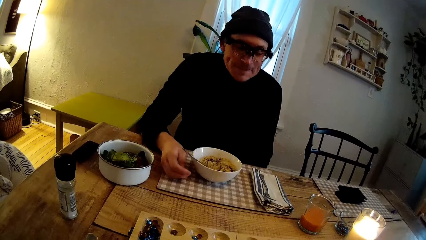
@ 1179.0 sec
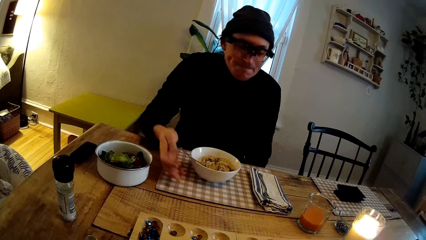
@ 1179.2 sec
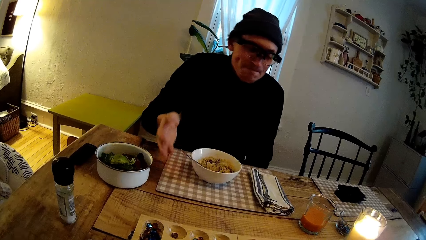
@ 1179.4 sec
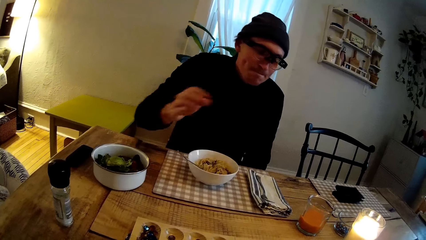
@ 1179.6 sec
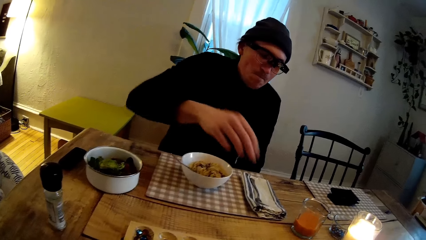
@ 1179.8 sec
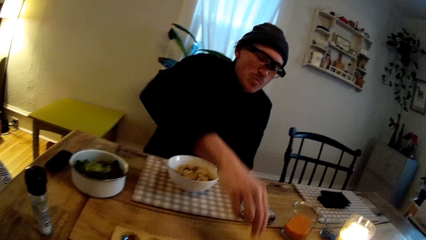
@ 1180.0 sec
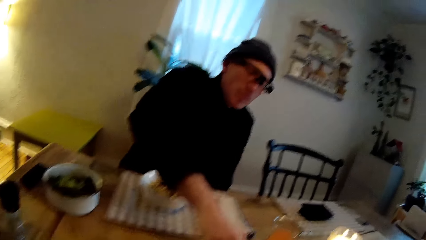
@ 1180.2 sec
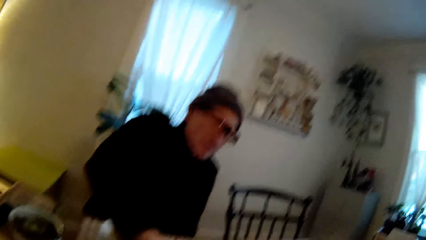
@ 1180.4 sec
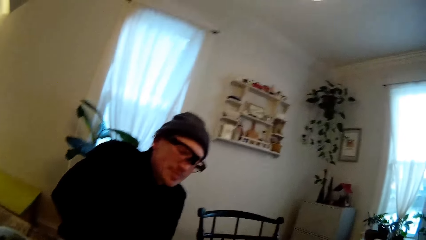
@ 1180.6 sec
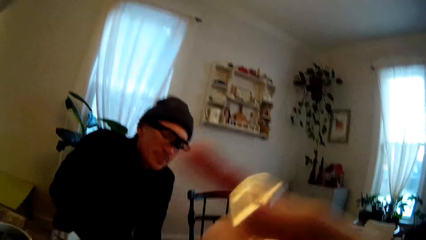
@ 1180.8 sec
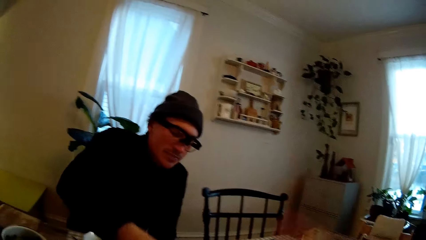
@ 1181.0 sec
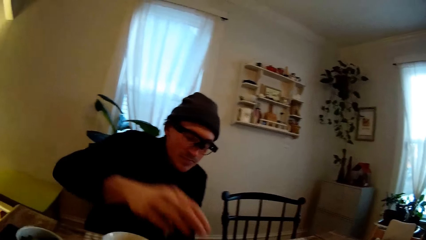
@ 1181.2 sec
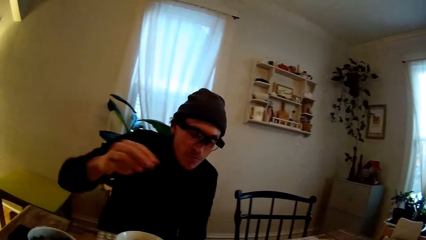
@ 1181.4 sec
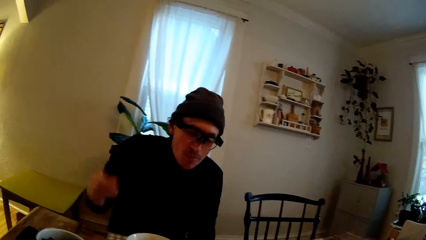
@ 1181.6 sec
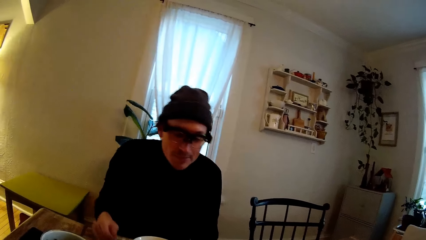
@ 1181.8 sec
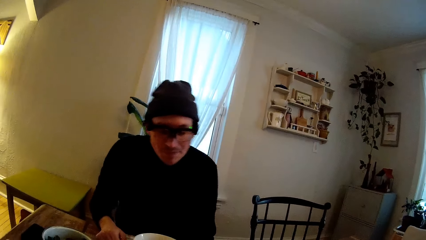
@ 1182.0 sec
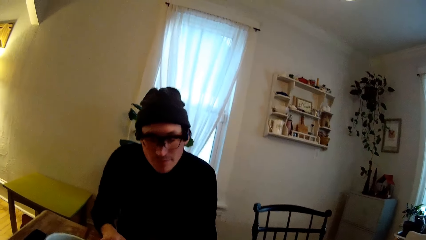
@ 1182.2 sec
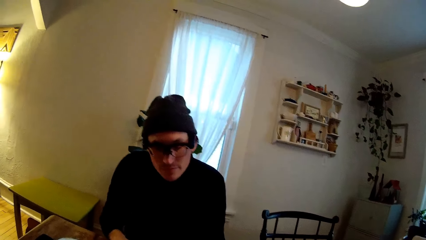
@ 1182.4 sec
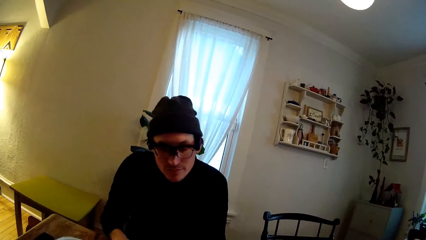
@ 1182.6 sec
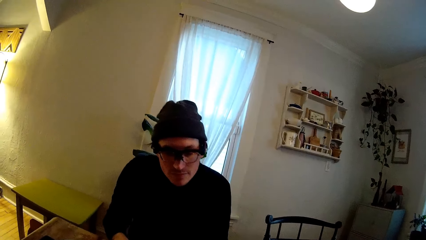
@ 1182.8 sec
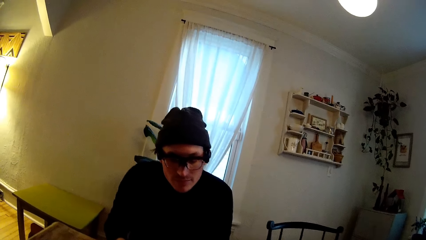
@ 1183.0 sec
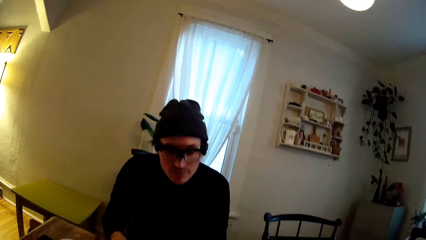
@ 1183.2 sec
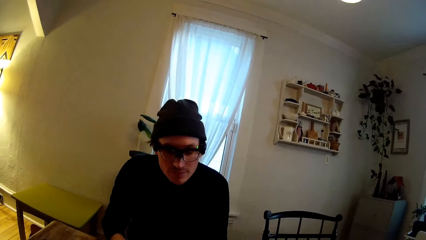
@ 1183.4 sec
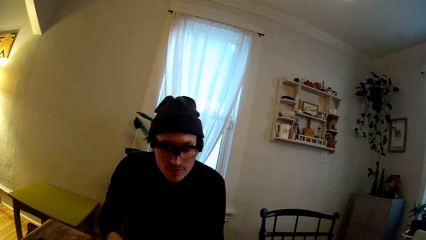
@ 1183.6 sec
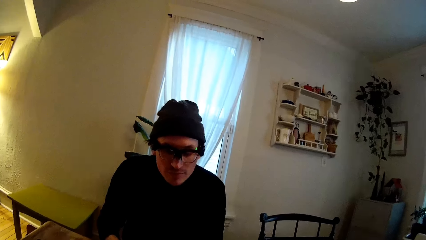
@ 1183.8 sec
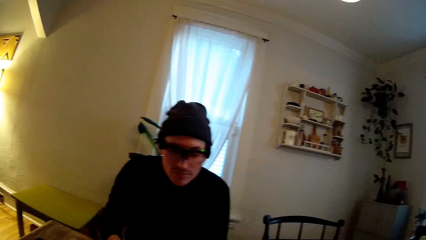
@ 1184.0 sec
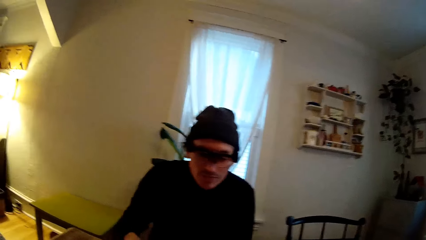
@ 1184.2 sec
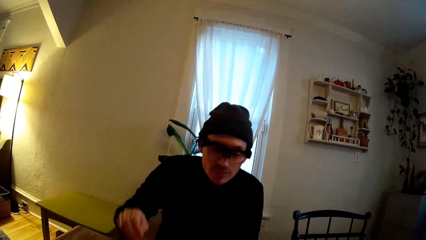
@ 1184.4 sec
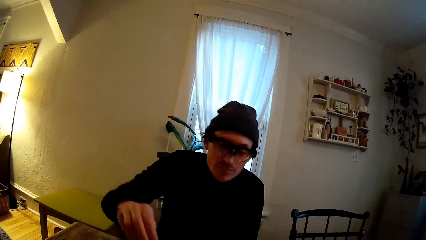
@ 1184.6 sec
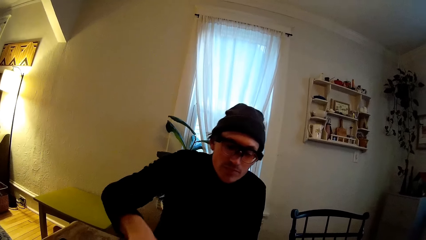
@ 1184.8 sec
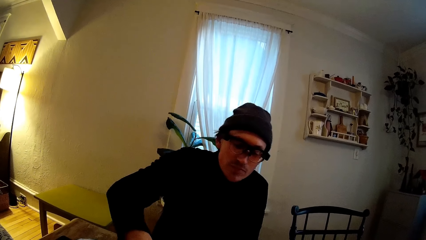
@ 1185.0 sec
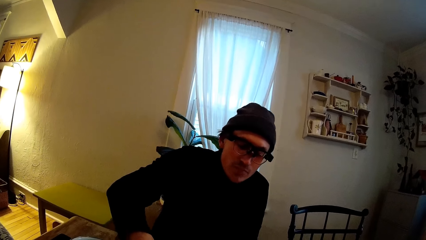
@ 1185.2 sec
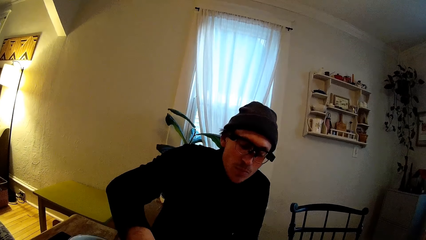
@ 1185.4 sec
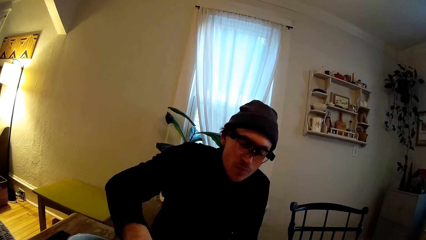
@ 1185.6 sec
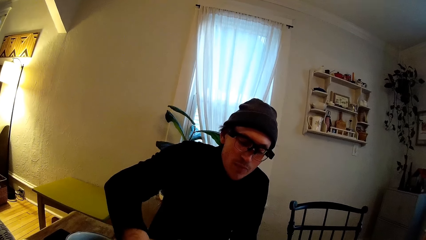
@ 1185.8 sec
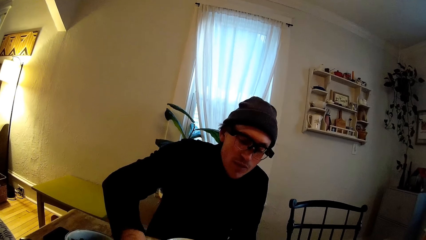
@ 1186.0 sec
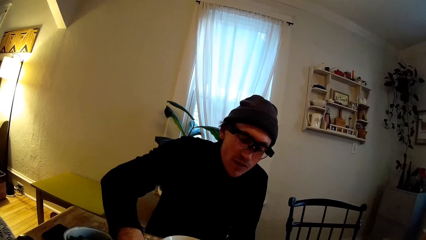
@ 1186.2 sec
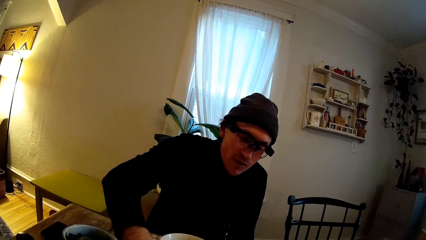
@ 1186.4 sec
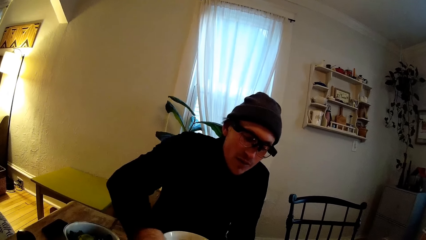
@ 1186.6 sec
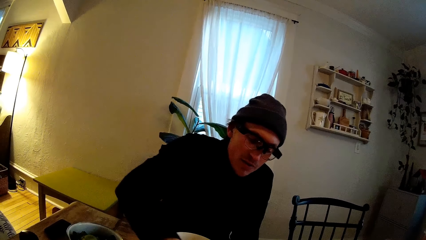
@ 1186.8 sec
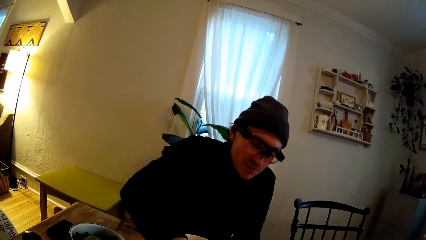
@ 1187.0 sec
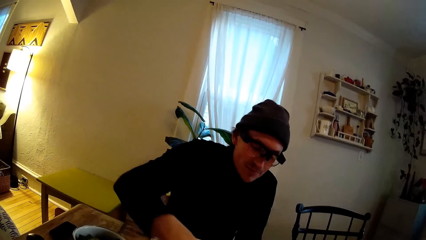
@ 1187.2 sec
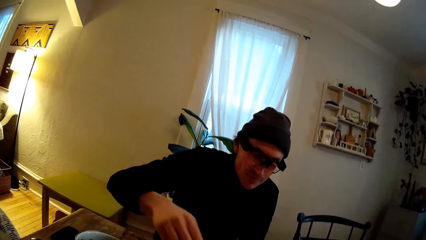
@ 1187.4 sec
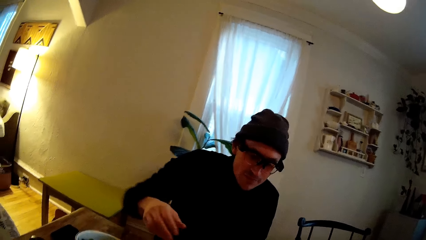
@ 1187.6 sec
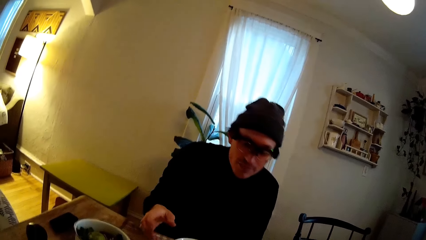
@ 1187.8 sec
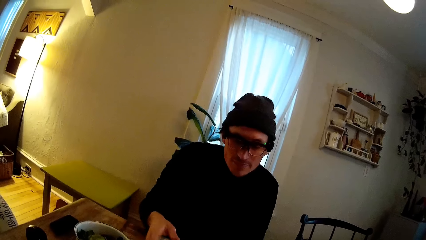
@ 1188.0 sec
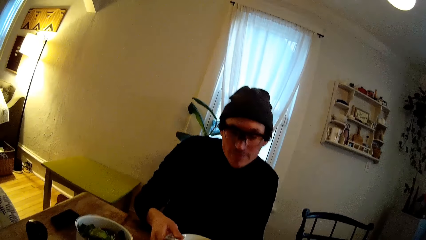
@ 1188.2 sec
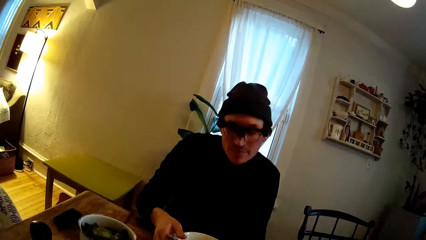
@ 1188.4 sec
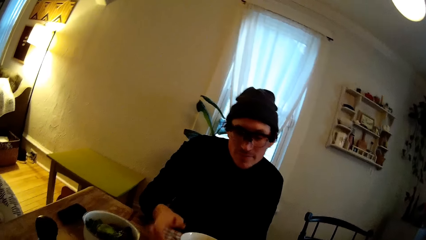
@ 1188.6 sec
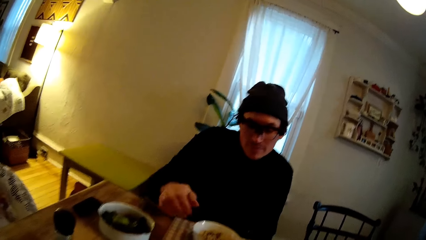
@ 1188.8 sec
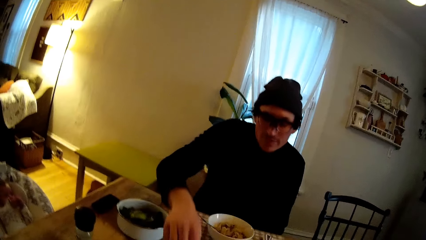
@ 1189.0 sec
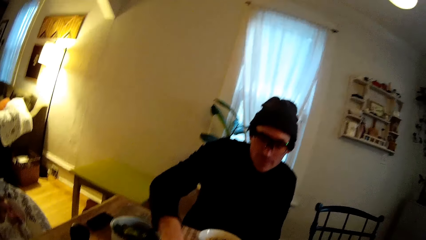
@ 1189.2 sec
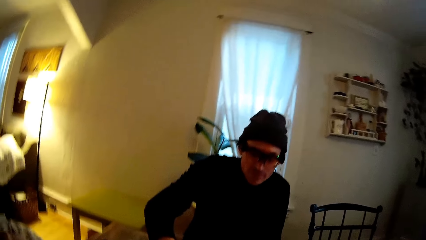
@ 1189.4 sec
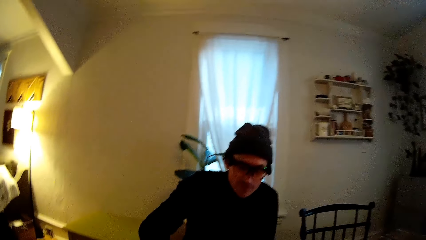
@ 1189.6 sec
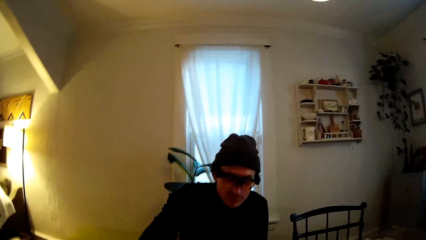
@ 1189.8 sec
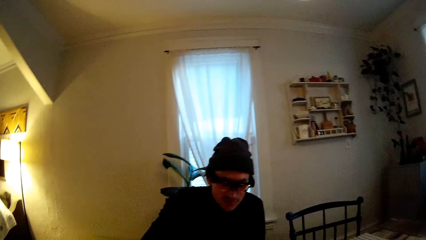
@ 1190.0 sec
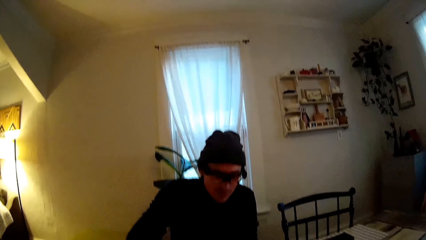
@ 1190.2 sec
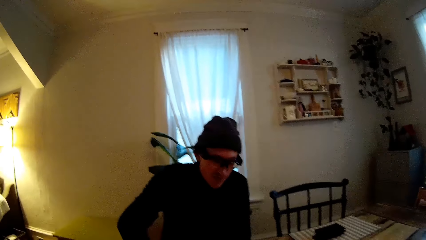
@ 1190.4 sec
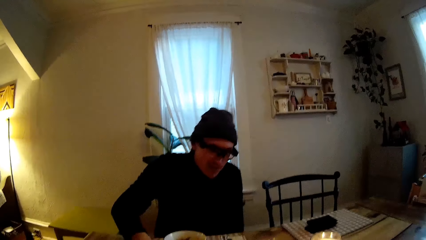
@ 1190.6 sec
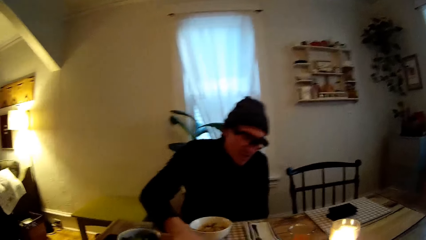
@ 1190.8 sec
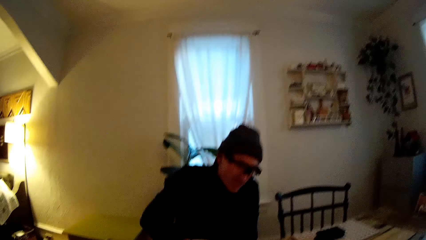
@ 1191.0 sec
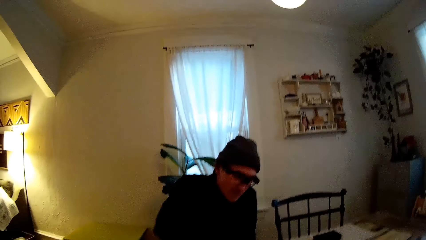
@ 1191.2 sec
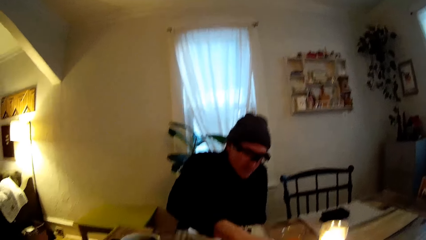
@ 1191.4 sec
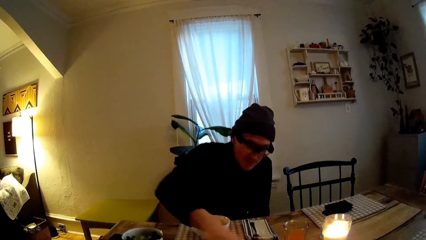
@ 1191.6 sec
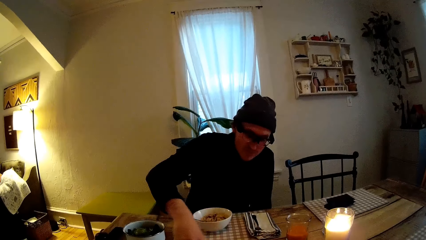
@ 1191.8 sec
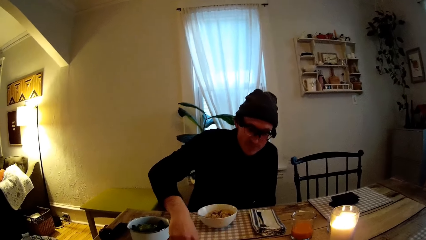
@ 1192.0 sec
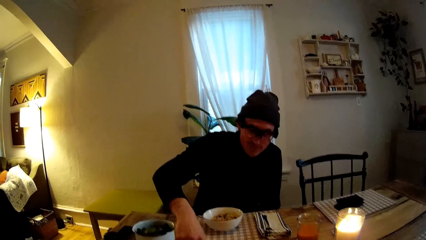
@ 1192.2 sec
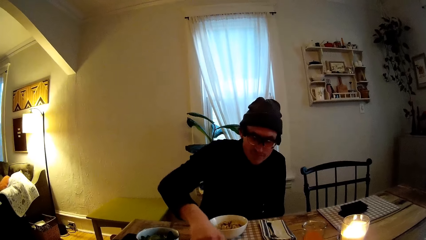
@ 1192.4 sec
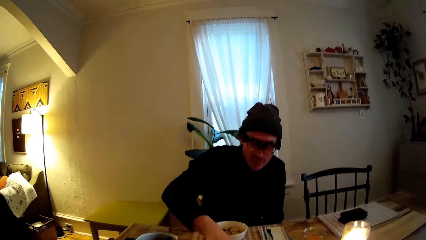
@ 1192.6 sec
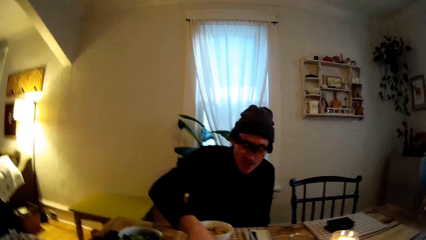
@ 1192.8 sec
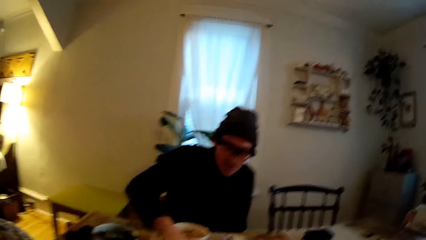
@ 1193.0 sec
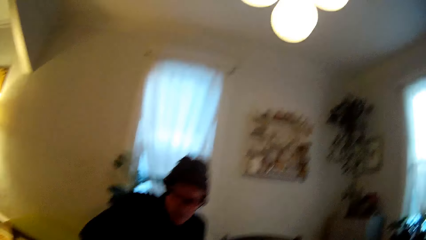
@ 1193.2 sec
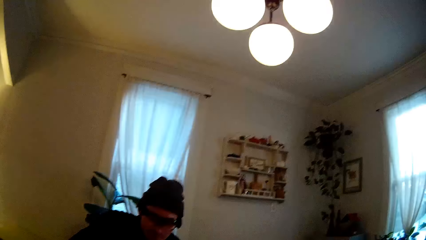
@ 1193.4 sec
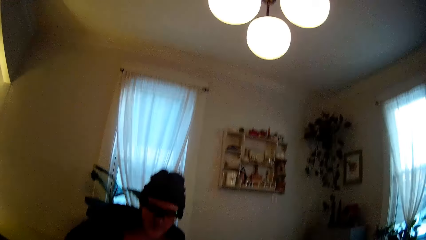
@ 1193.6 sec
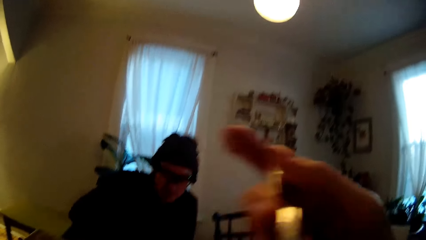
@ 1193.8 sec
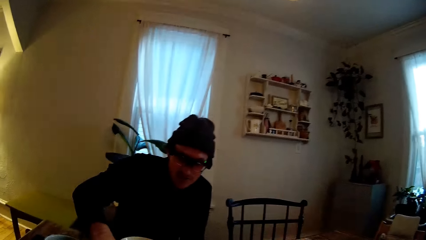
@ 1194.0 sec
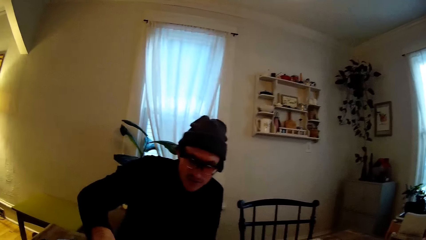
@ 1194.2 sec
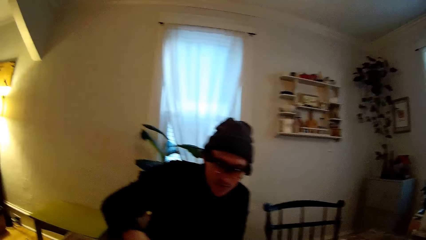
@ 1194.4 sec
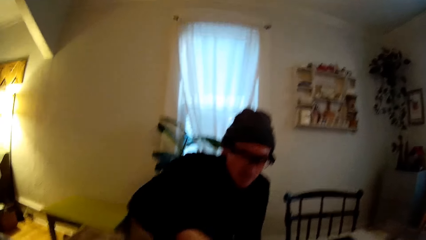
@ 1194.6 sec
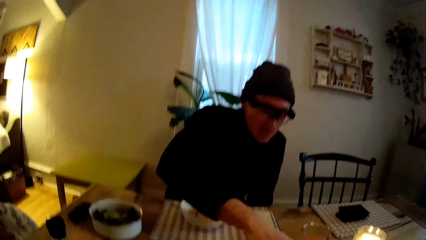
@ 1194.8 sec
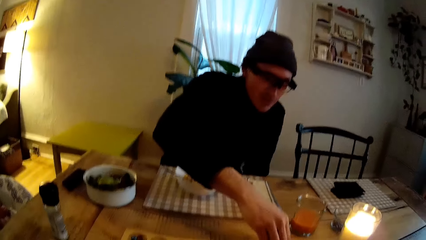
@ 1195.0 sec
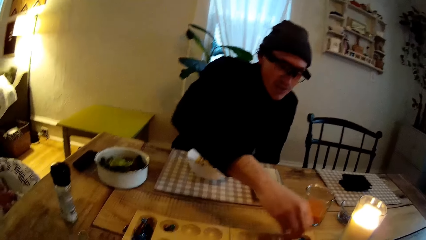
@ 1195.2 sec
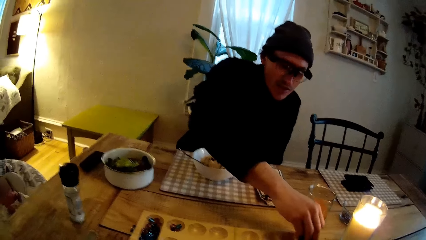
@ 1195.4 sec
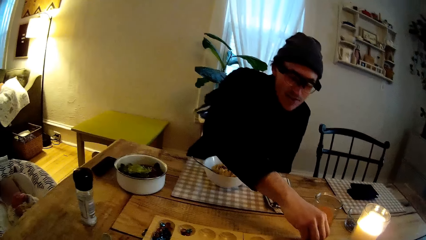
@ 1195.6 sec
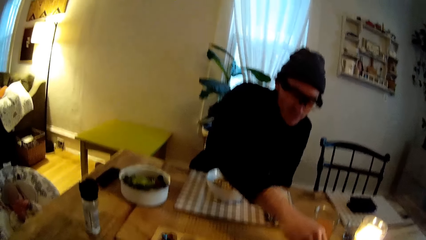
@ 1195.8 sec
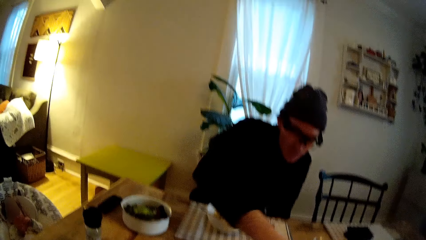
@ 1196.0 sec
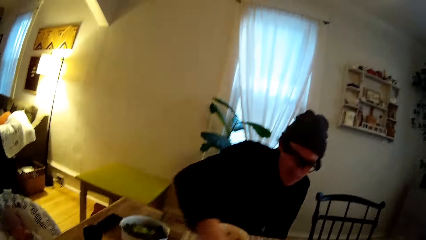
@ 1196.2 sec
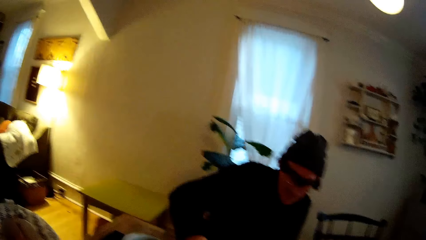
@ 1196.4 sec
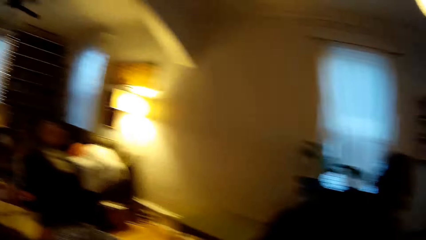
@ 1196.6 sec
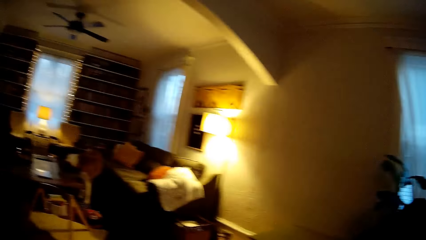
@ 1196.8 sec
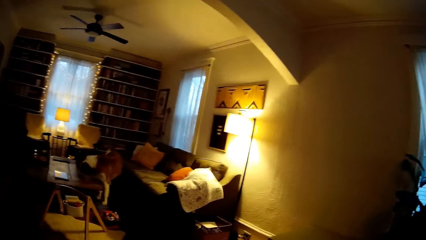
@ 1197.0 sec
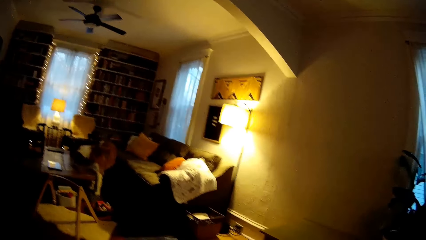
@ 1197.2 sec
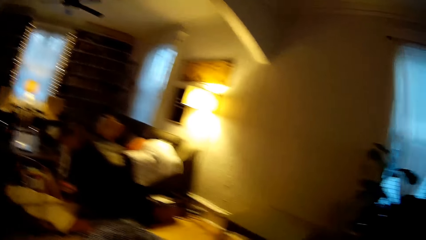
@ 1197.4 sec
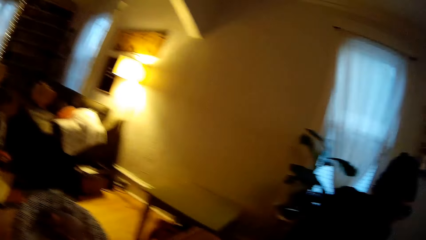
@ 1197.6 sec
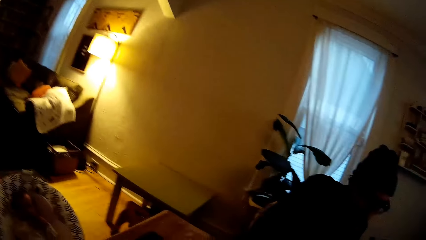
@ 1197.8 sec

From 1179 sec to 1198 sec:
A man moves something. The camera wearer eats. The man moves something. The man holds the spoon. A baby sits on a rocker chair. The man moves something. The camera wearer eats. The baby sits on a rocker chair. The man plays a turn in the game of Awele with his right hand.
